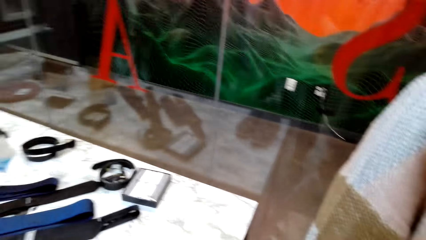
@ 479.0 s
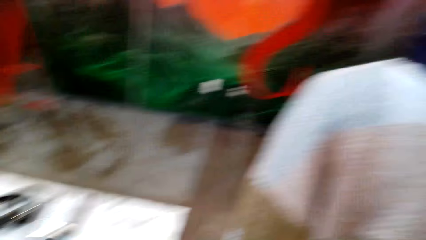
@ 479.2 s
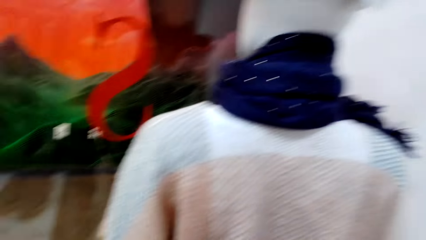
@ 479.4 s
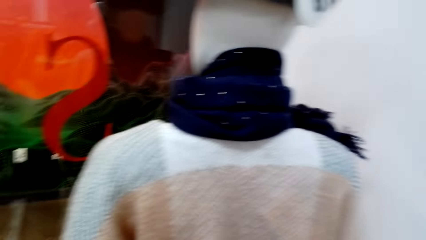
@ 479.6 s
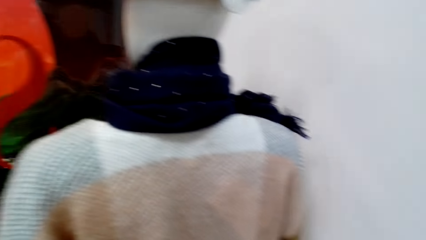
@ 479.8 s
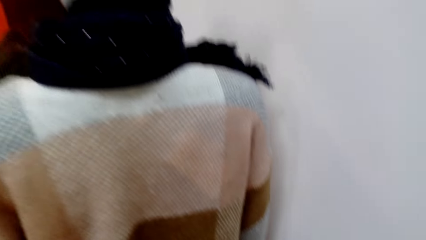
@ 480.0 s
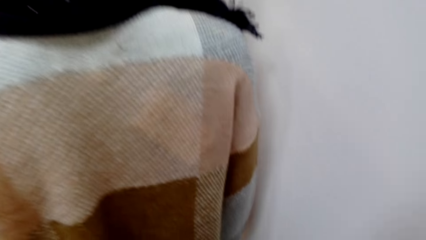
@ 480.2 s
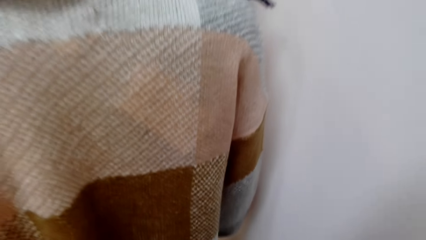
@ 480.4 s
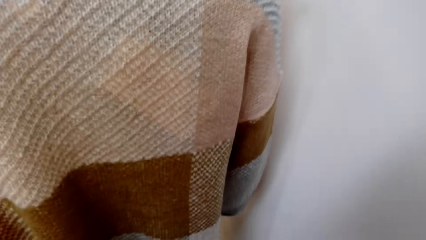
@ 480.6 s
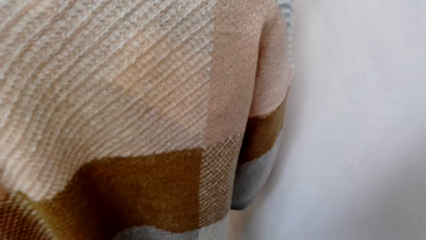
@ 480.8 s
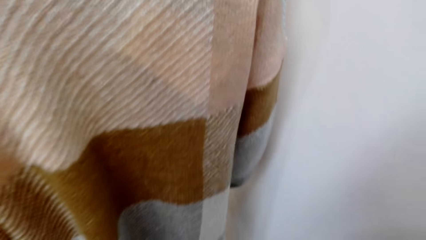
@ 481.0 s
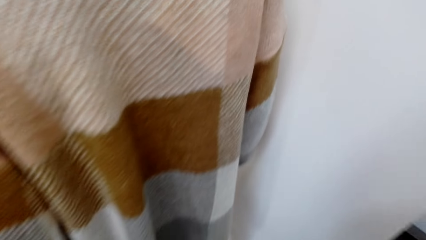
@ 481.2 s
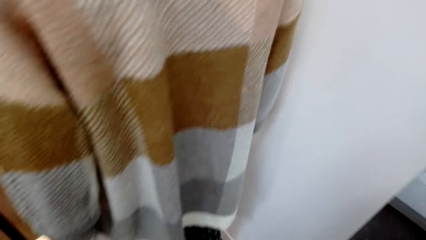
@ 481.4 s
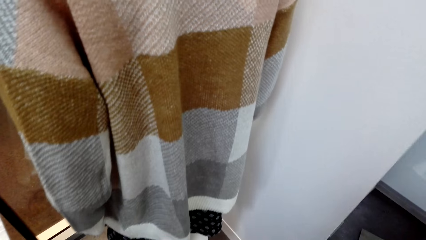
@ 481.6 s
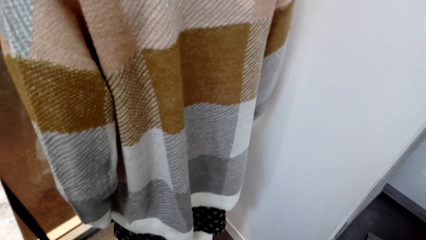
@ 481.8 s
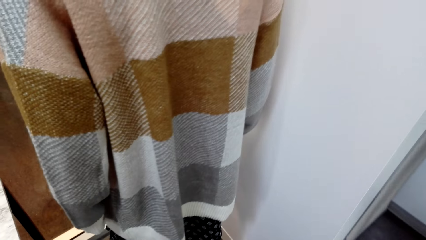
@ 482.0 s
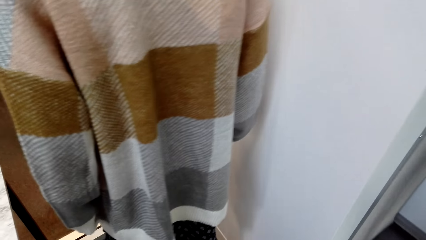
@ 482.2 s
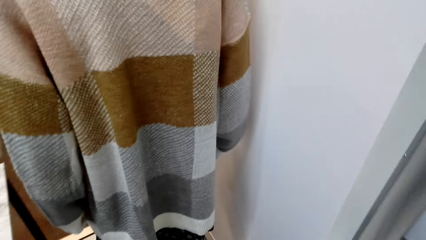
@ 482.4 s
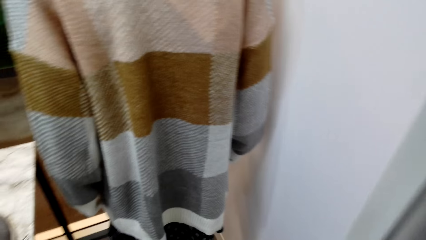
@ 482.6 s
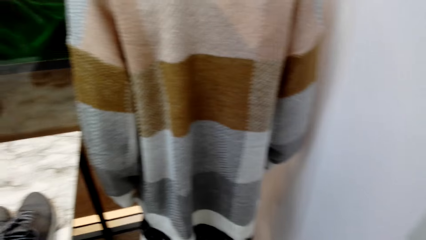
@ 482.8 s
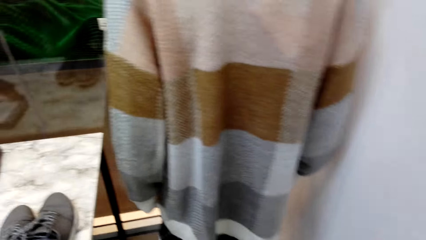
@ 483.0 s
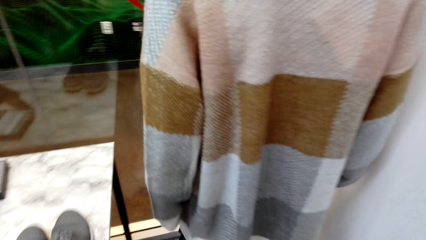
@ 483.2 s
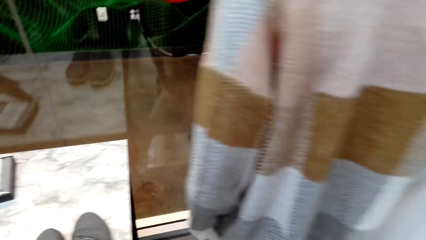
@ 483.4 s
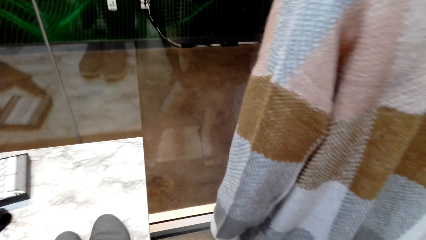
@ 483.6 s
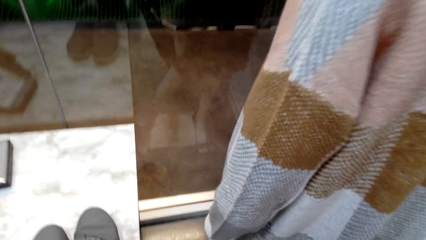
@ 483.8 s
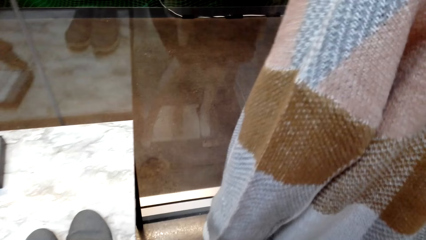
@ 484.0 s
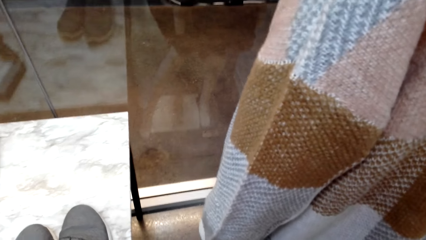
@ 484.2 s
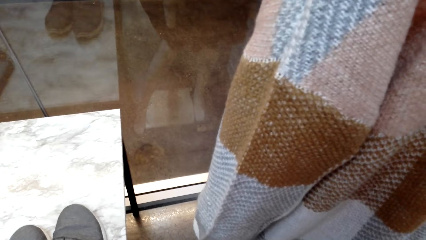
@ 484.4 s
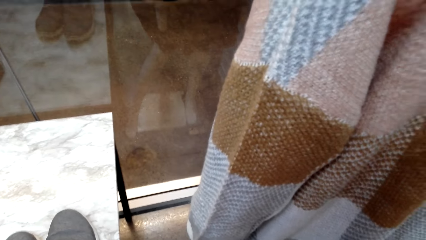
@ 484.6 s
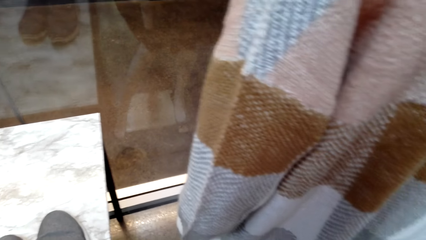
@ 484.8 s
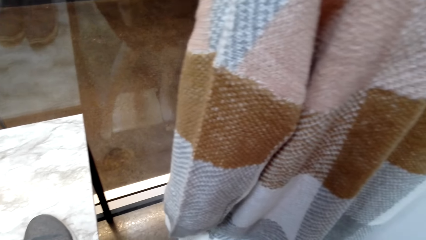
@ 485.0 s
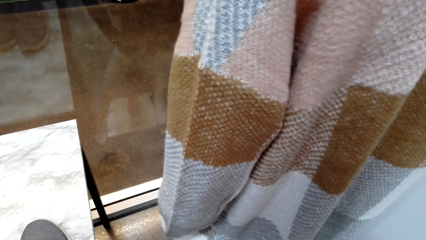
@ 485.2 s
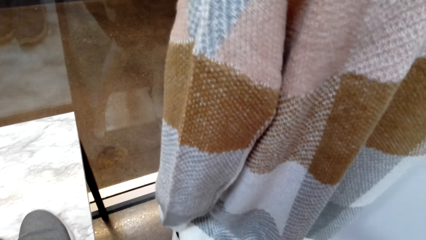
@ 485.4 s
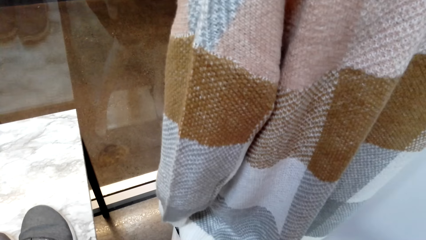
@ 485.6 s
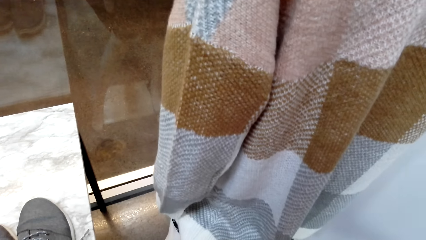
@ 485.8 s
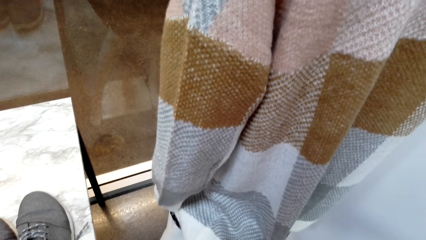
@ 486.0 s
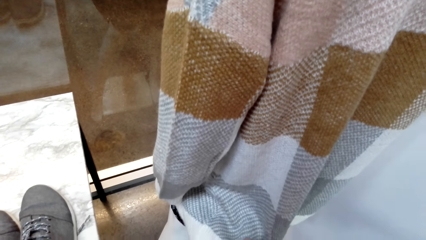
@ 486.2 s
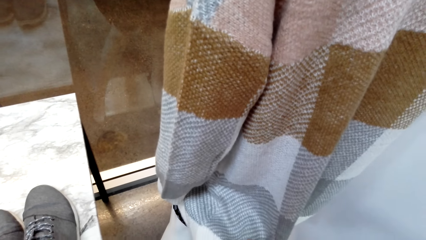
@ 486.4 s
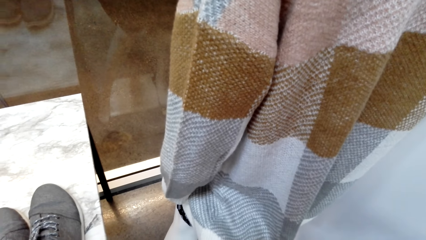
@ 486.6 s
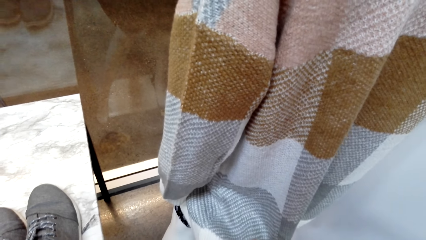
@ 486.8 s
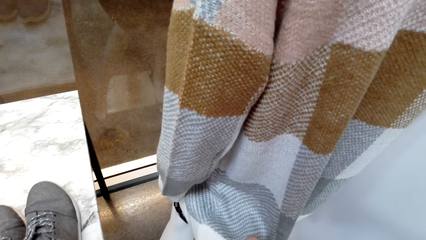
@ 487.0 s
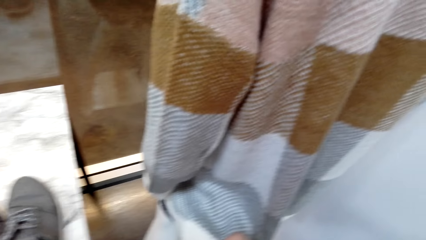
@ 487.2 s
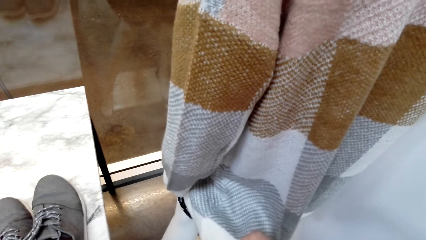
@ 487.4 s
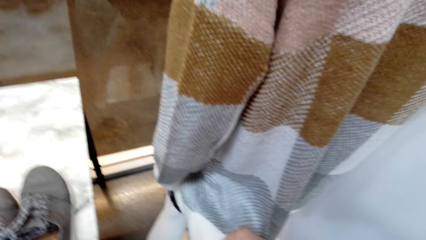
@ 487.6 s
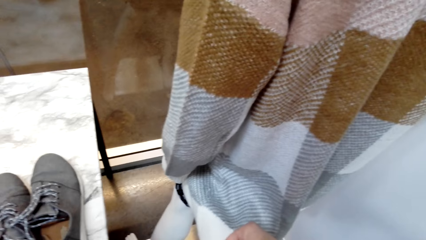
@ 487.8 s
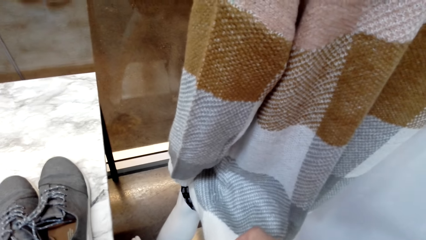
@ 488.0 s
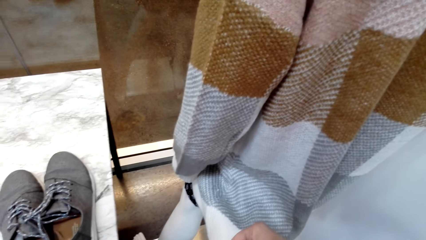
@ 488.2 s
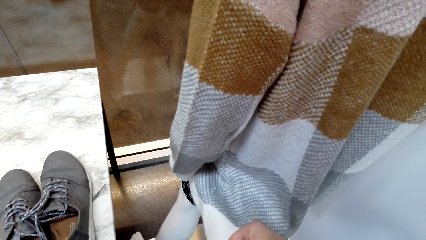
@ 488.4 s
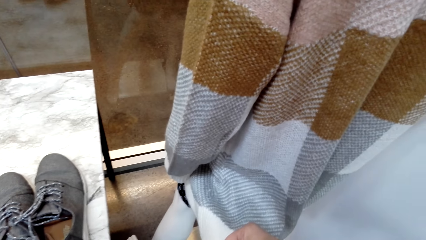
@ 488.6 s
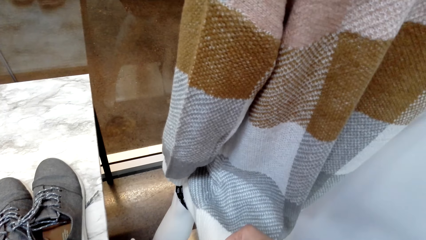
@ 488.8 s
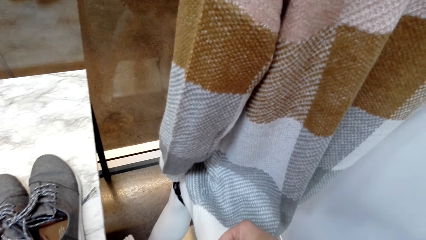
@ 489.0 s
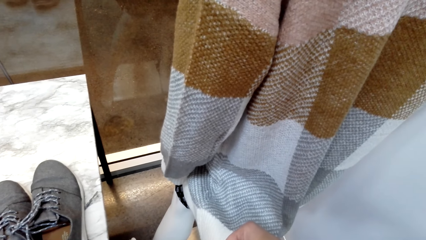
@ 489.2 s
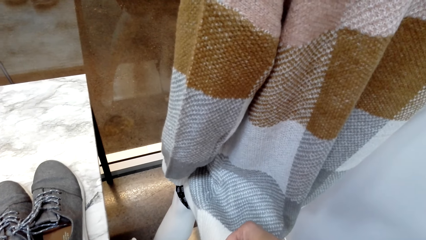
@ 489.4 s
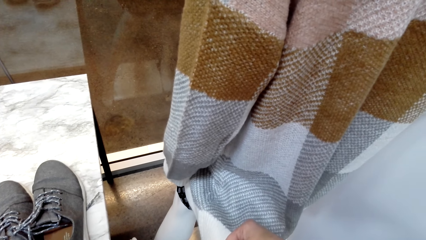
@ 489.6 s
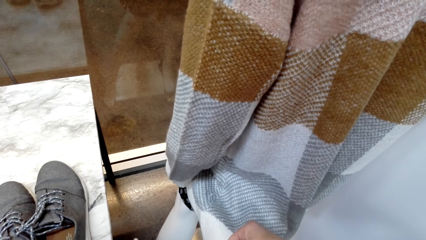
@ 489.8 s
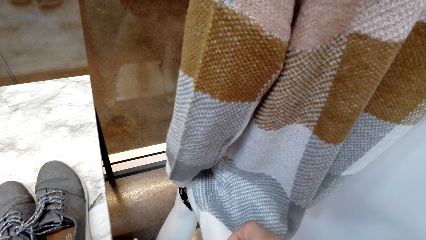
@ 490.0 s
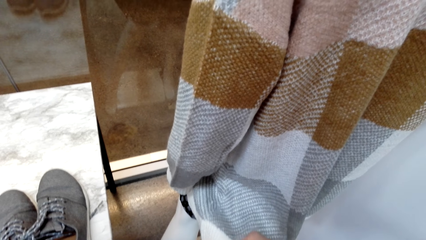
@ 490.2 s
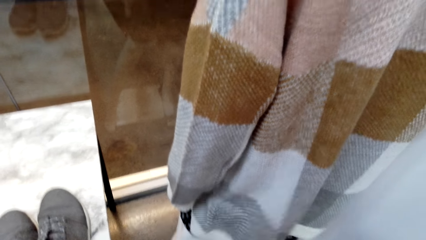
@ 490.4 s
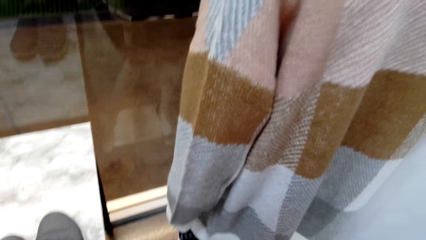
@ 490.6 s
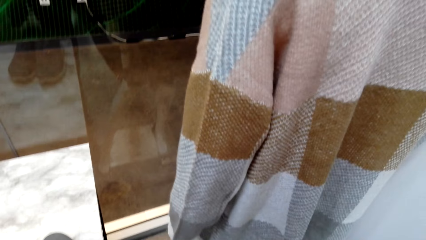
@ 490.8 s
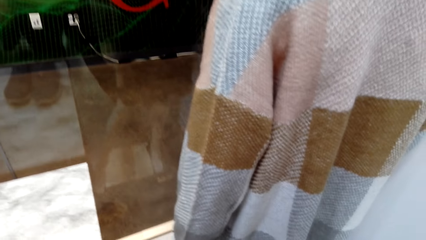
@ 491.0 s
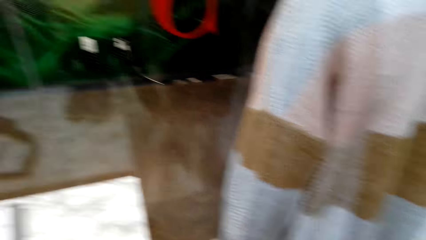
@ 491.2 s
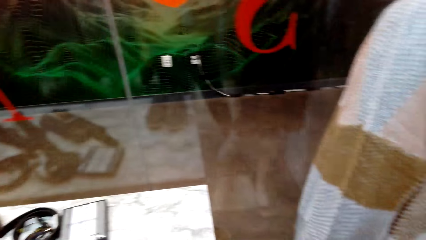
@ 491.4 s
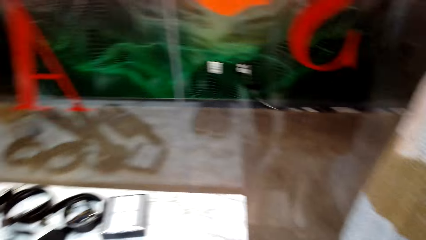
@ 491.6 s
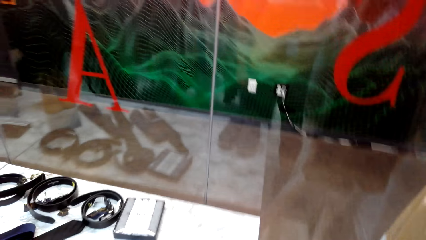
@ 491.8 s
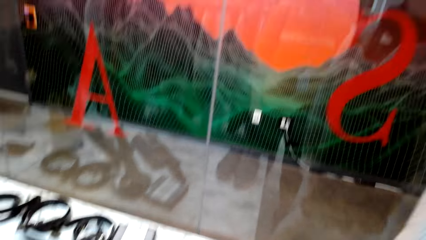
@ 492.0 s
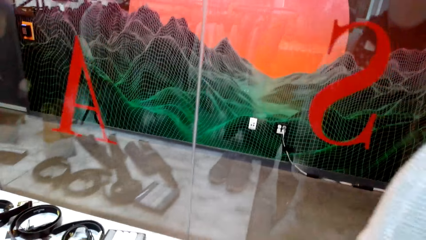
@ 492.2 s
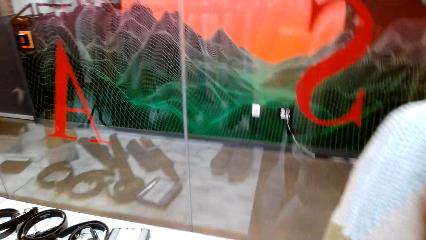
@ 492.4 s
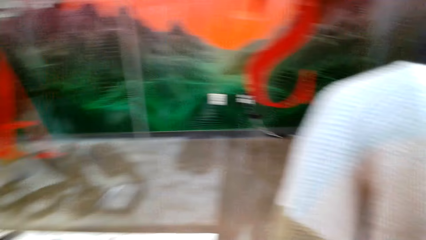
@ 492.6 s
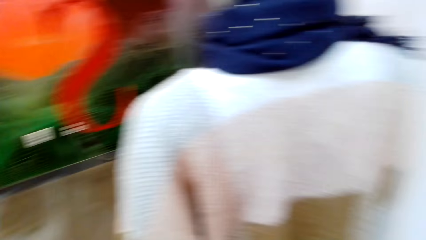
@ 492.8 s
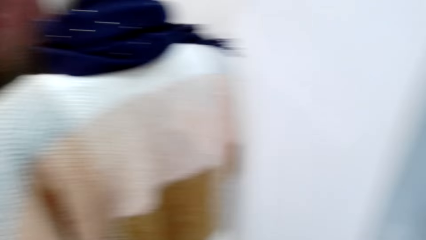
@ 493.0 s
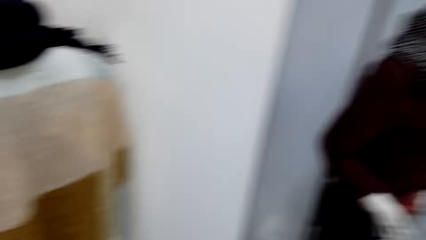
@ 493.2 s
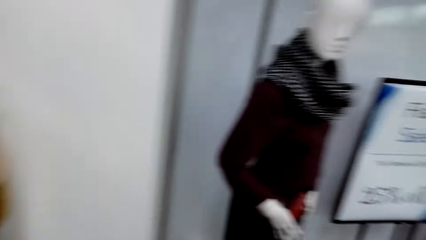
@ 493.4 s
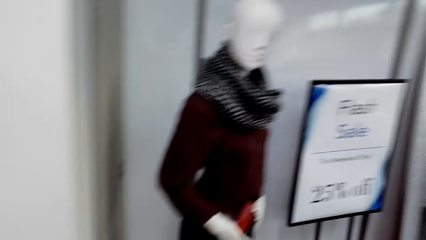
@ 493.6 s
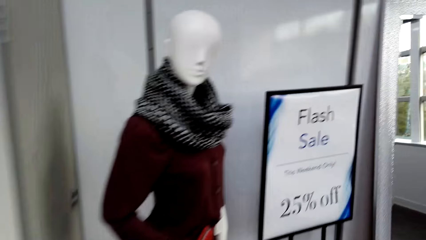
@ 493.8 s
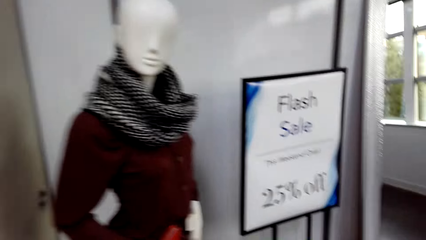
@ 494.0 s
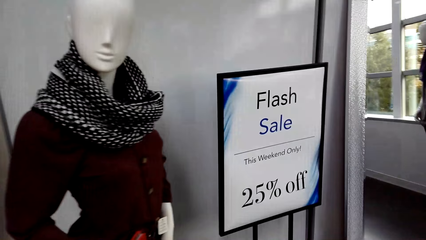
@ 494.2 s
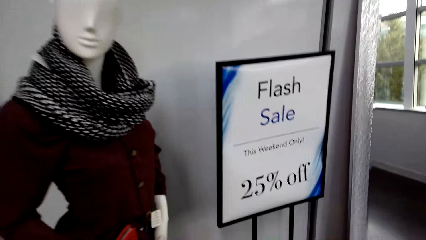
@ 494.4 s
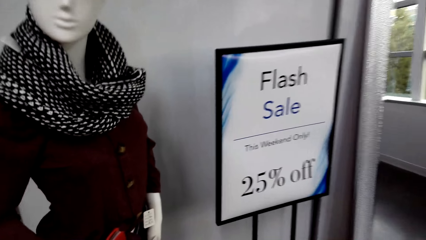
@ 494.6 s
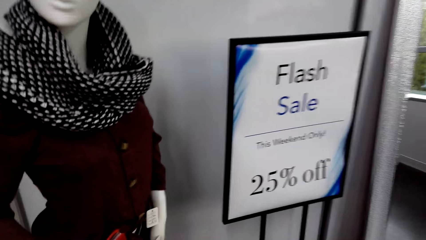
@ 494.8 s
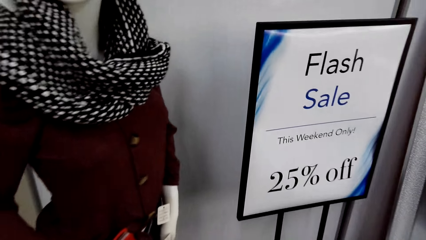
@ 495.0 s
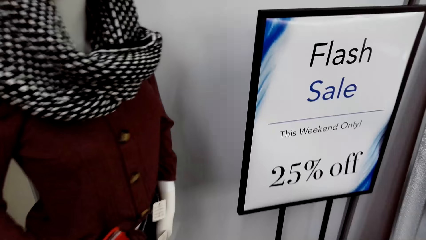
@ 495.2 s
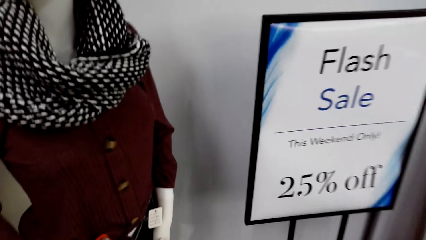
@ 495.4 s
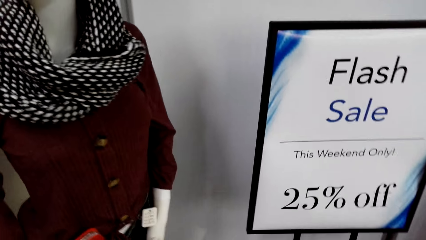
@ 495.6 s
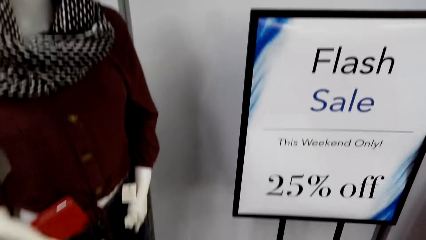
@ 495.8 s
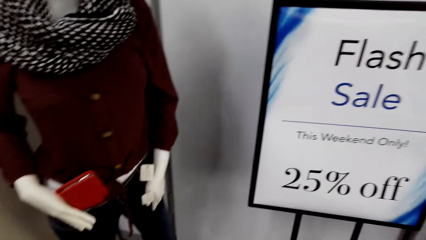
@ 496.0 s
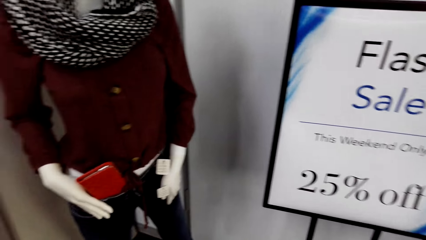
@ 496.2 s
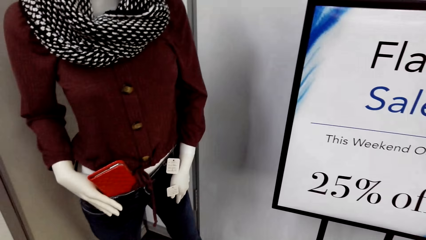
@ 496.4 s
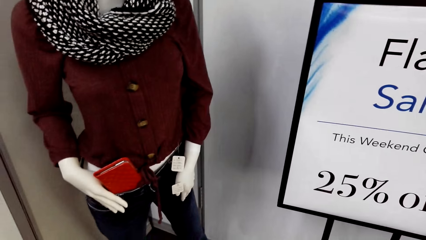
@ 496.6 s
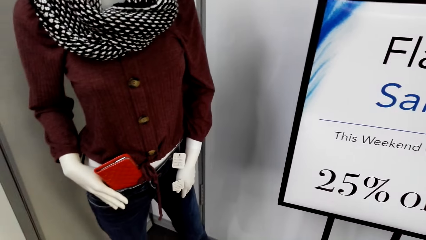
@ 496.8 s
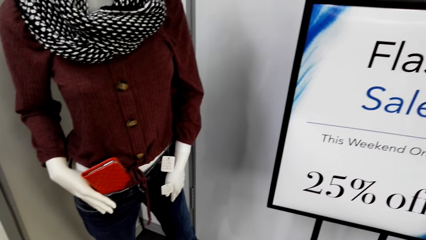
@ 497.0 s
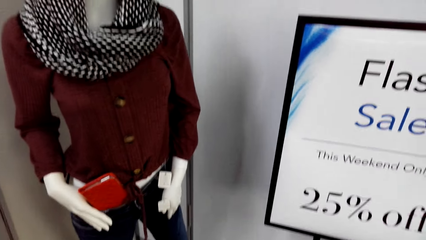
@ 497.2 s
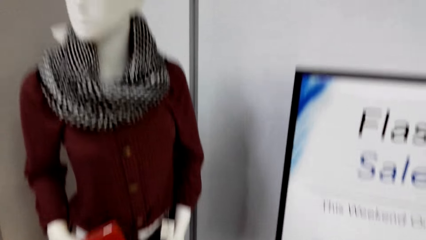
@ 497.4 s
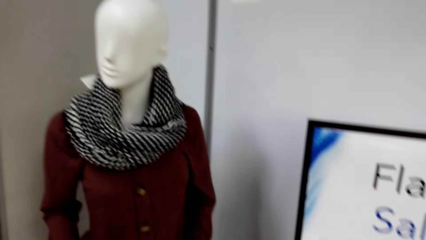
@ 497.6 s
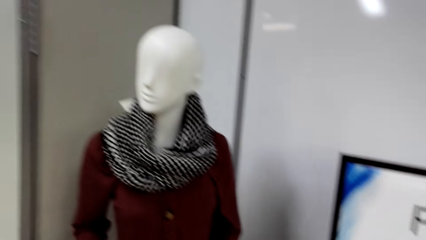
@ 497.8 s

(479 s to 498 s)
The camera wearer moves around. They look around the room. They stare at the top. They walk around the room.
